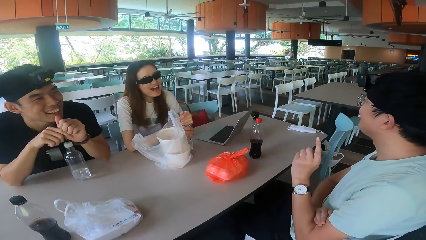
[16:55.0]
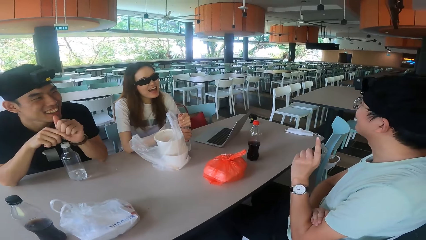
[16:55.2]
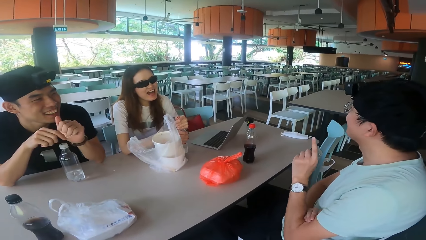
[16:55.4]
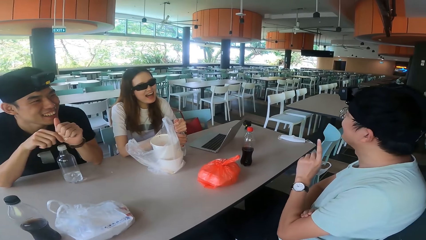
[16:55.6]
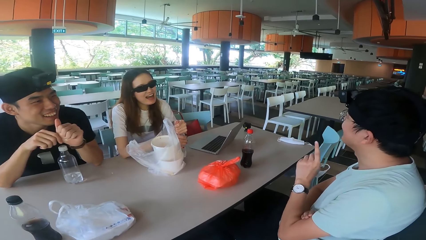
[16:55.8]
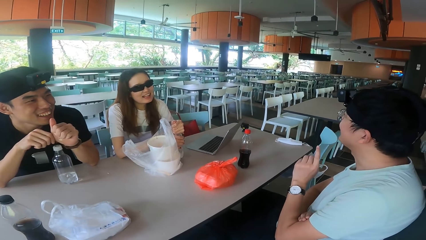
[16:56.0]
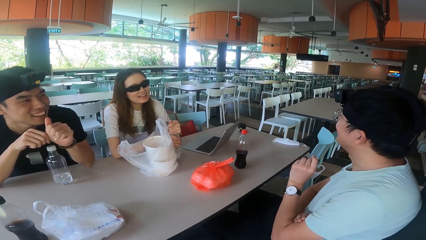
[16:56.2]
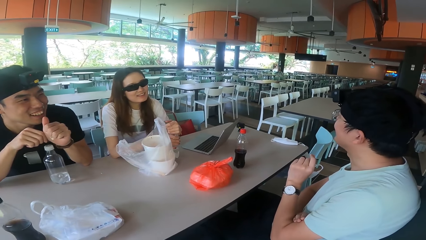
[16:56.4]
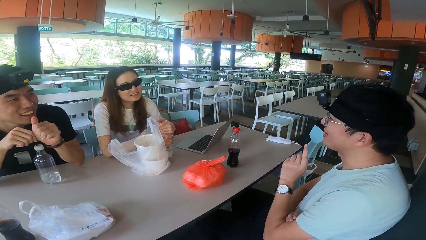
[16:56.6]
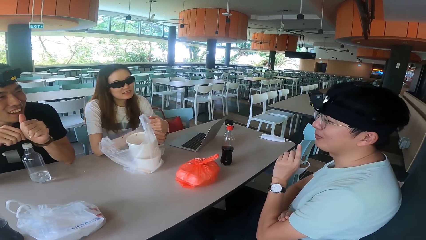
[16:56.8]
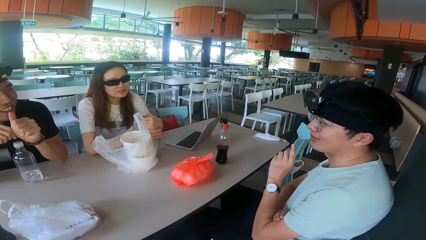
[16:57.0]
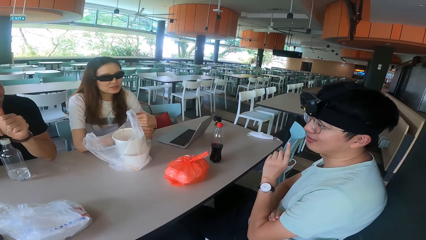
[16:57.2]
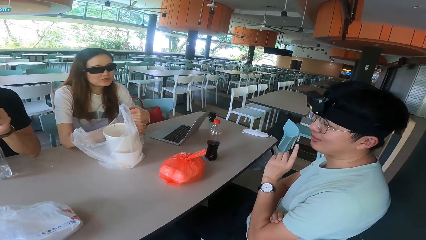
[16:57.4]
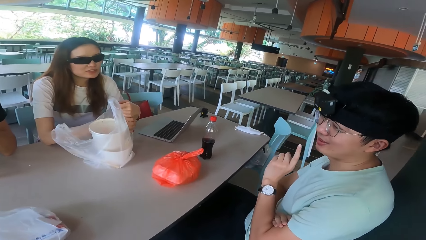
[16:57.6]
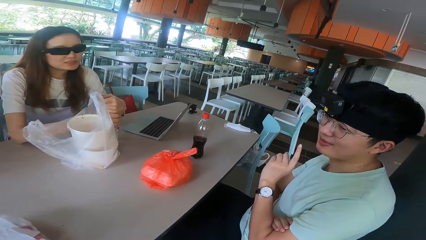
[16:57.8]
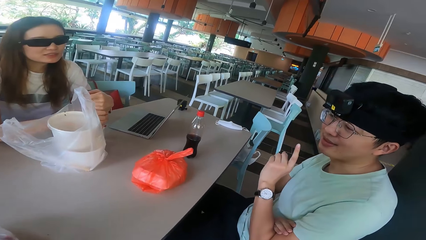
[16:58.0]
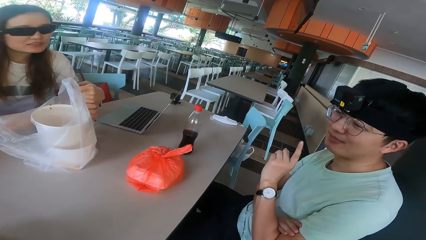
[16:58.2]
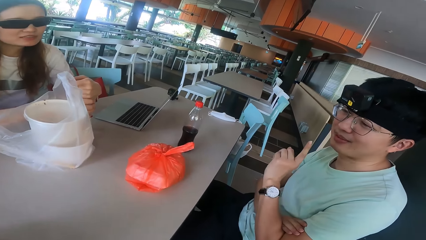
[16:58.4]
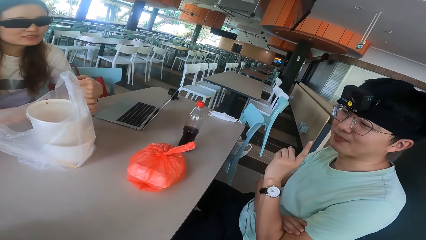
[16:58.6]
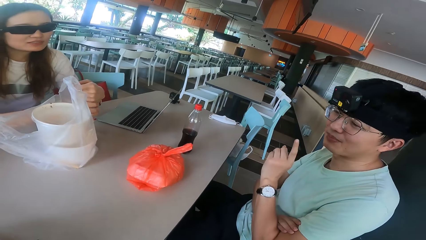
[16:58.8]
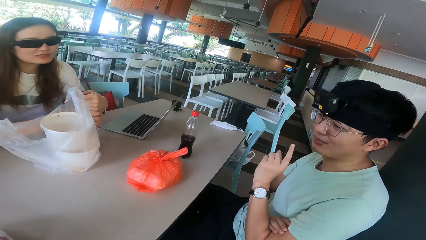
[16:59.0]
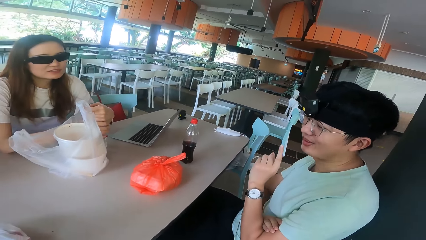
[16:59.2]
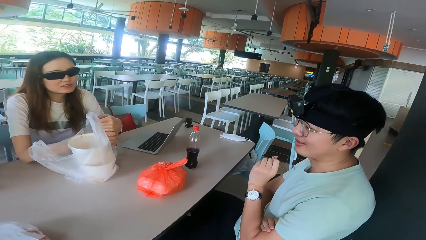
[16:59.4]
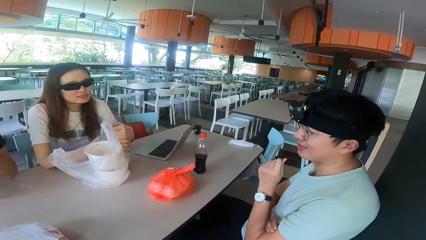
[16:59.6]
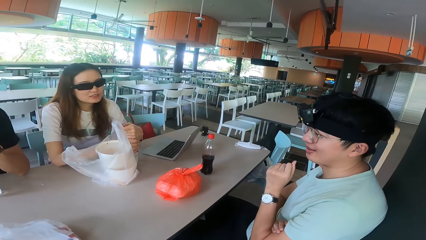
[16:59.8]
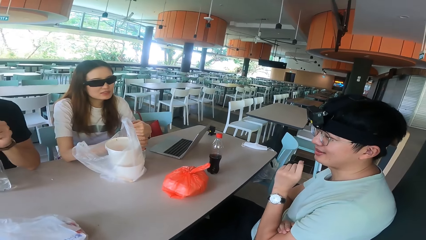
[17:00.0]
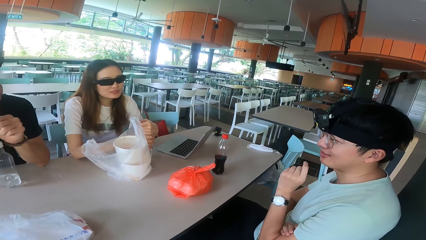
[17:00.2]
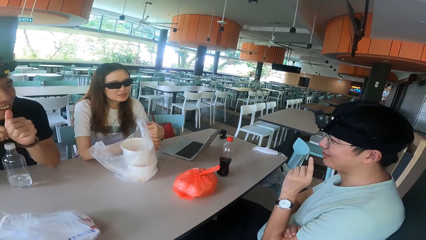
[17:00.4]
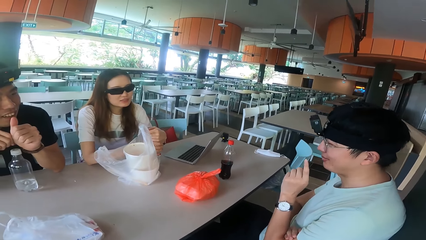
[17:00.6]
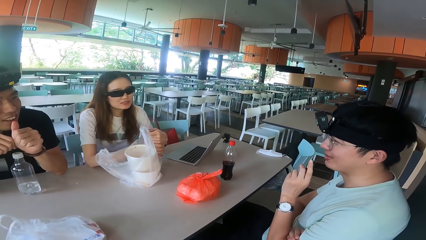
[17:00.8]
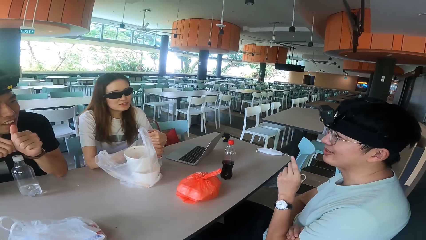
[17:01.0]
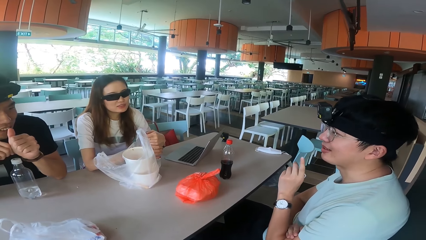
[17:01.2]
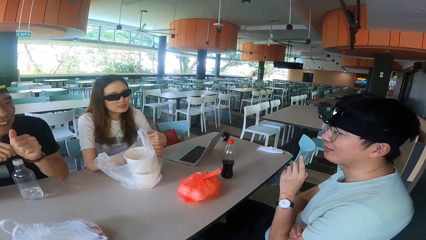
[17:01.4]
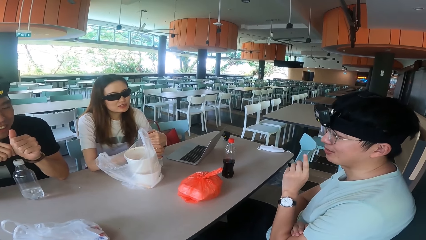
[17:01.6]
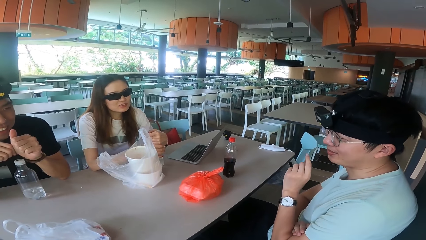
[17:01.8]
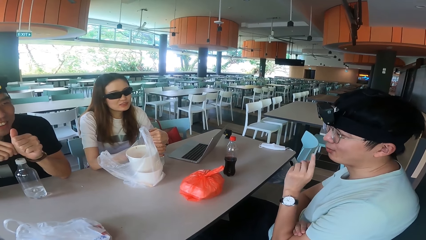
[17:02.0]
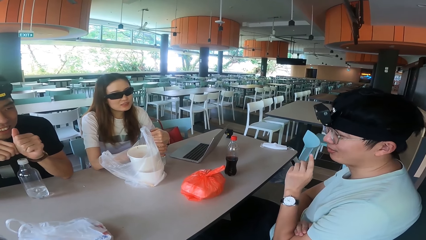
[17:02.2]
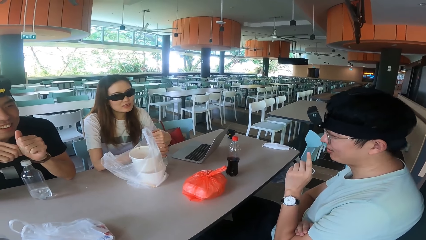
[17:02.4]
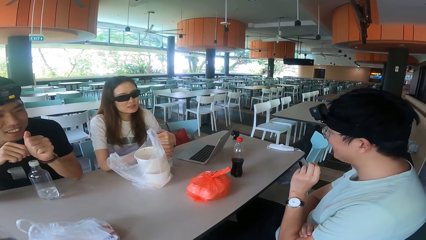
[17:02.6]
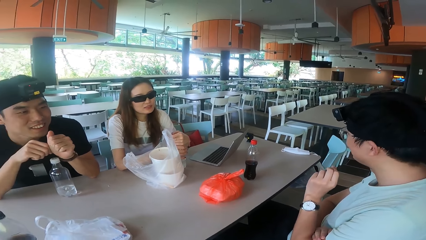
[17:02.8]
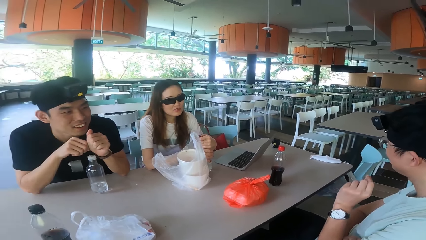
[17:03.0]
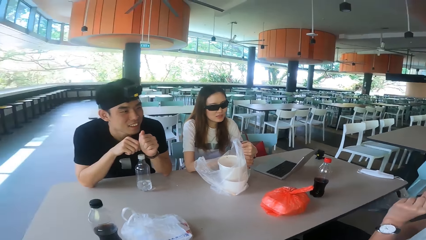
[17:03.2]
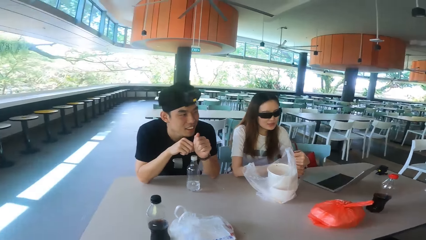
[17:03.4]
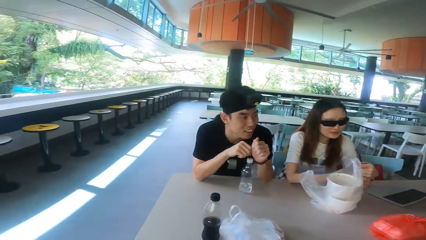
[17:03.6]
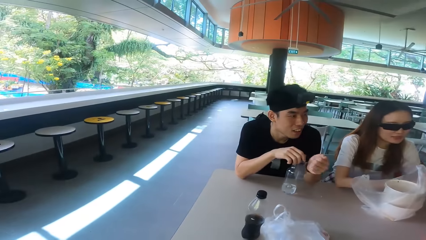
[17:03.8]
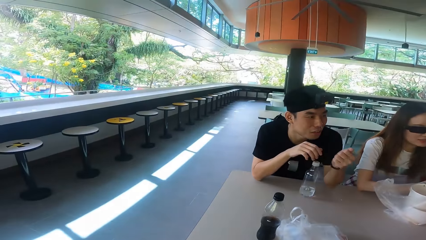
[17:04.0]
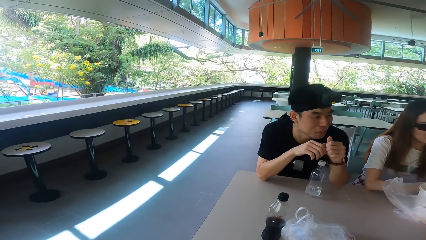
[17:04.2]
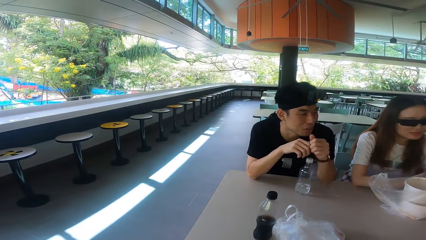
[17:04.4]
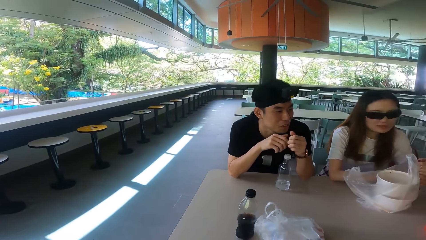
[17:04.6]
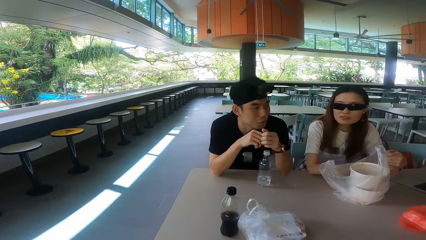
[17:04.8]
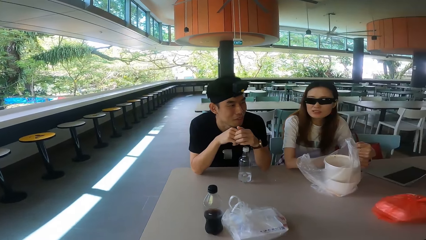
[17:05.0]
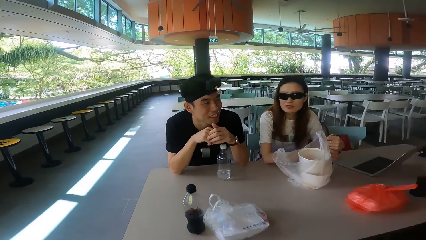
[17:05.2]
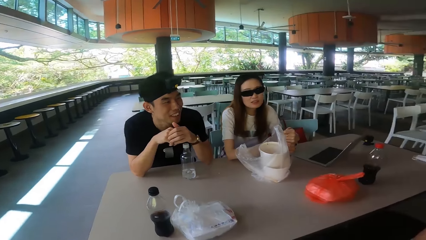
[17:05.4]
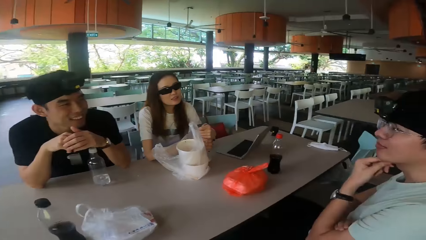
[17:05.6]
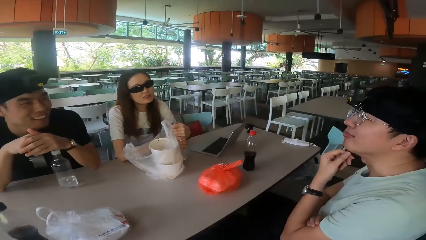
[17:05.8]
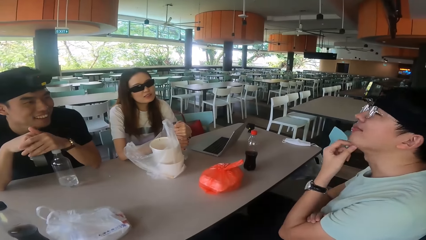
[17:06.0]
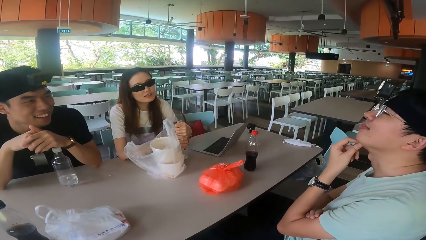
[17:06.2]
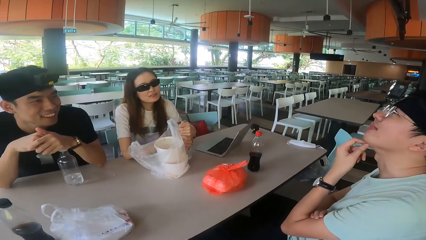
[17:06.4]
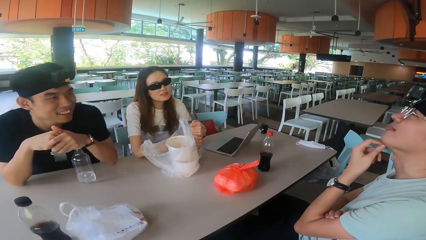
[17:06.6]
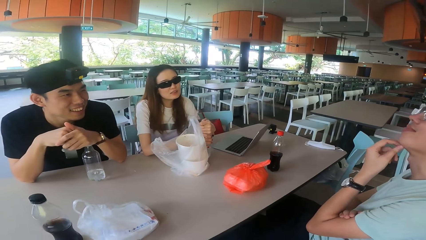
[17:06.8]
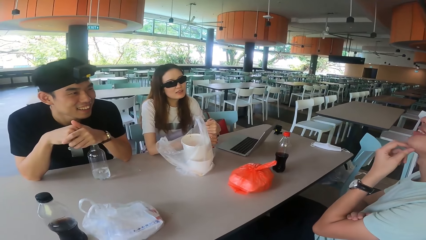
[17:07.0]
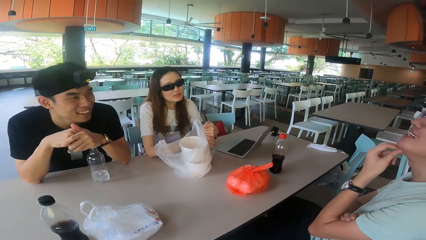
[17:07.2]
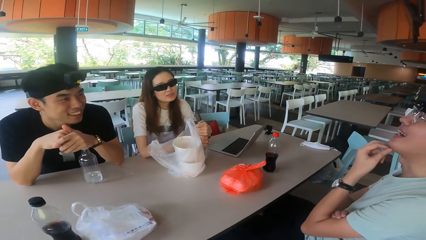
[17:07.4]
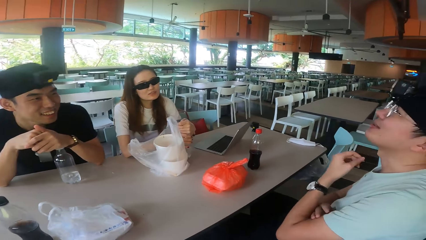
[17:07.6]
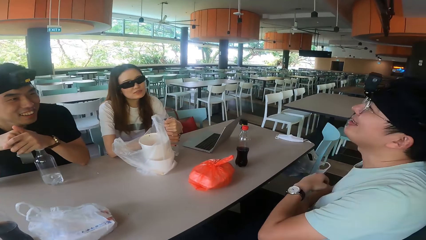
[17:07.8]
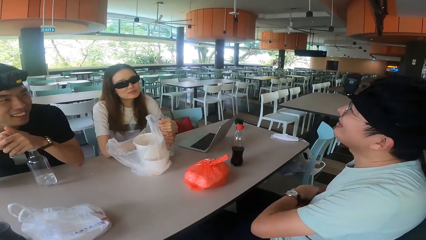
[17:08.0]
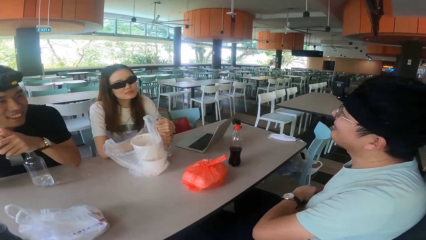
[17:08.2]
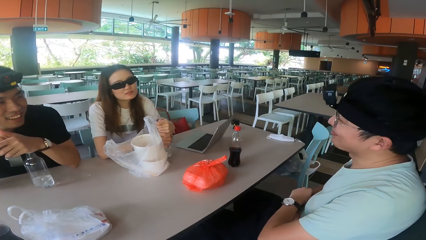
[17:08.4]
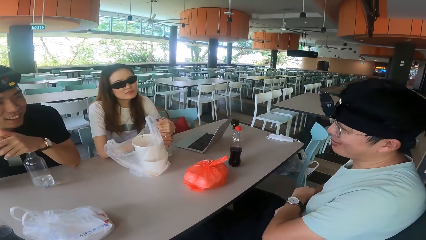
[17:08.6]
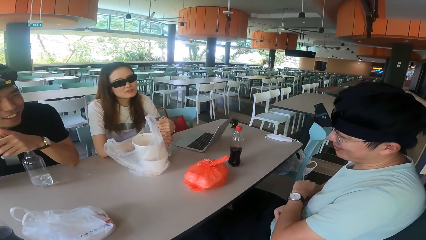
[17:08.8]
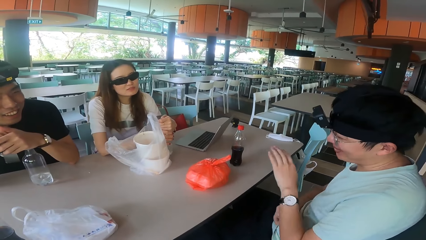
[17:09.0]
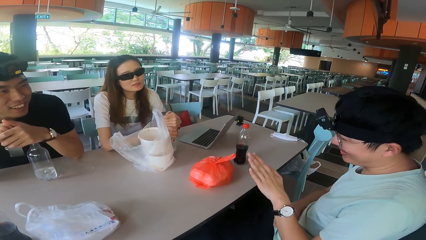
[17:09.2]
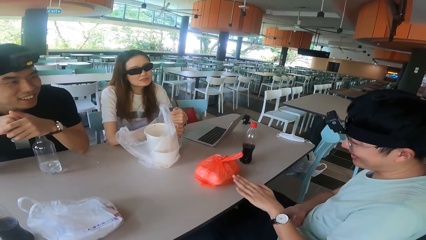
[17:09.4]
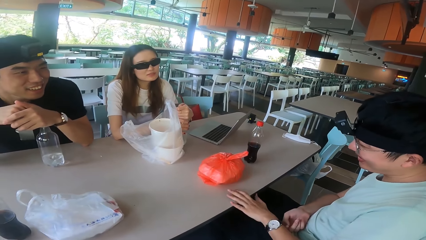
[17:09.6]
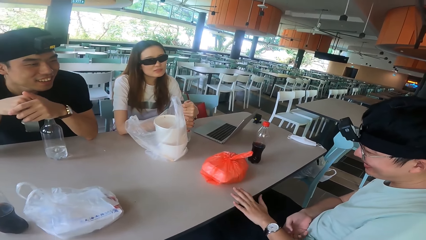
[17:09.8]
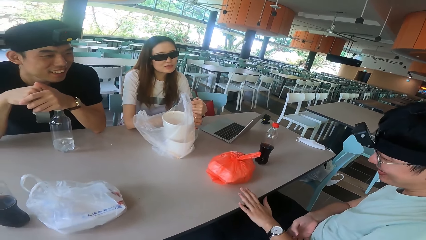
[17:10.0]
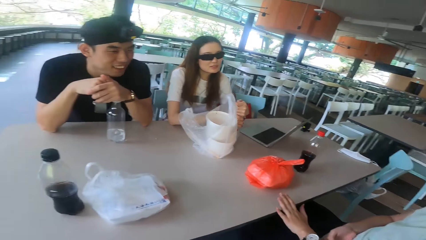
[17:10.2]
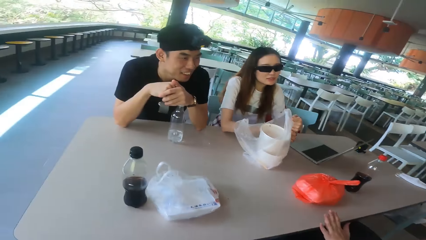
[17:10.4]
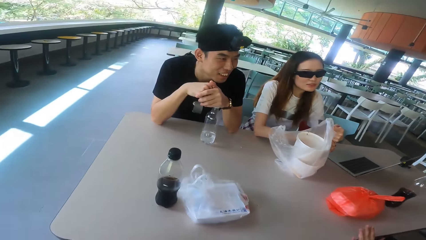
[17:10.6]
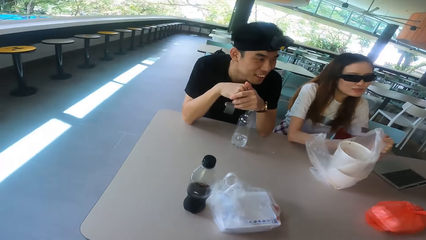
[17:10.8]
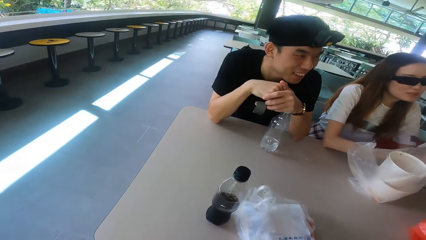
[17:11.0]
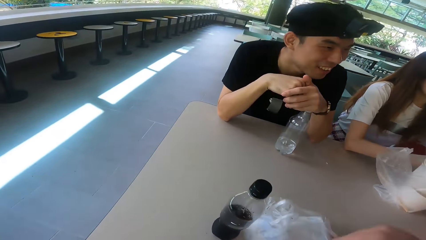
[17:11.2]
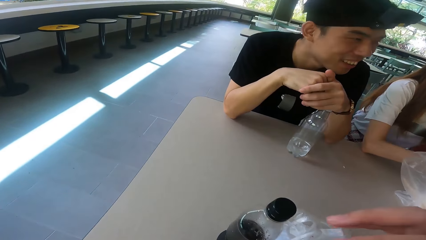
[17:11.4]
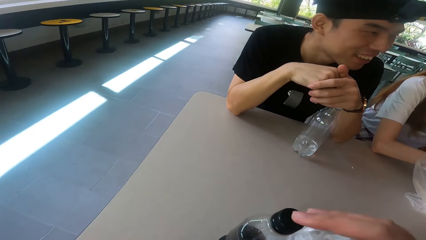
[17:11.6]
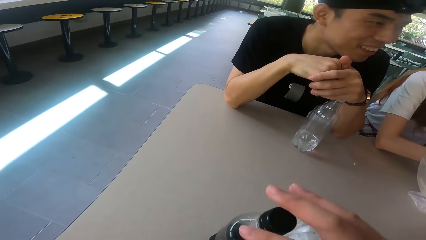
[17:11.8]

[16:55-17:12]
A man moves the hand. The camera wearer looks around. Another man talks. The first man moves the hand.
